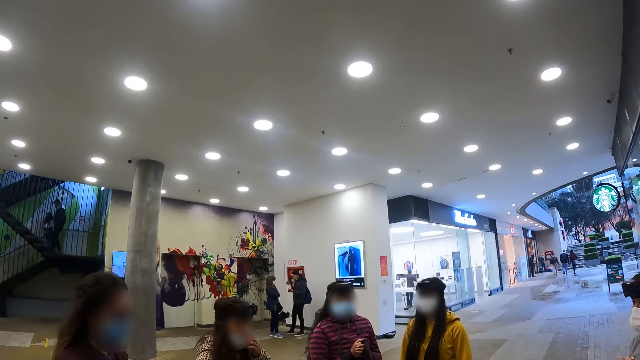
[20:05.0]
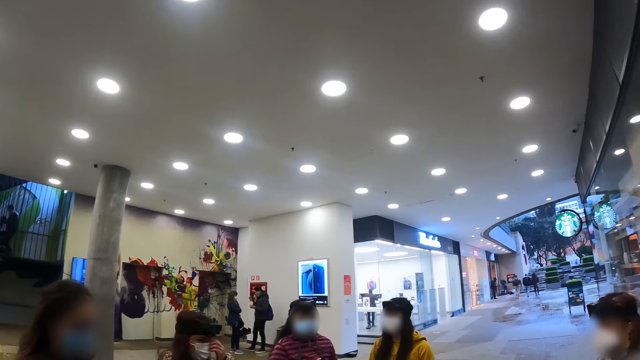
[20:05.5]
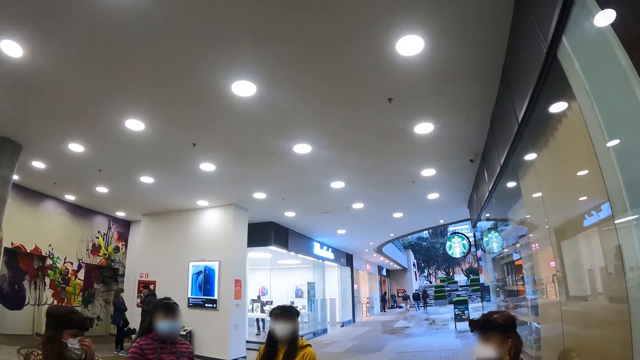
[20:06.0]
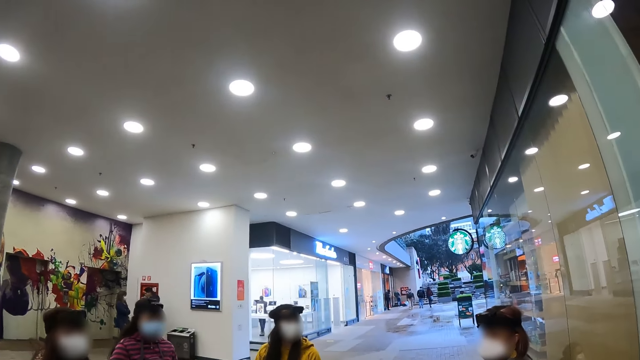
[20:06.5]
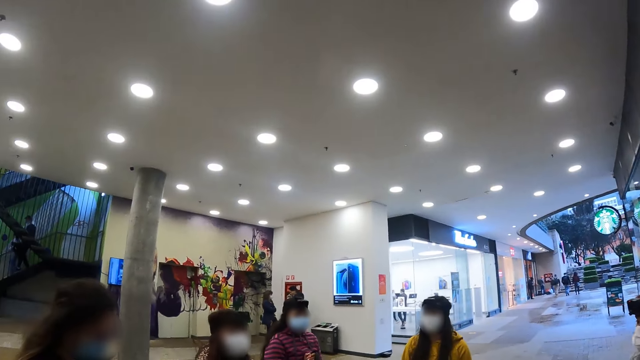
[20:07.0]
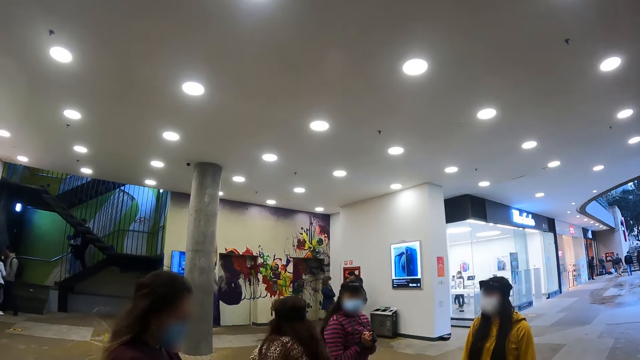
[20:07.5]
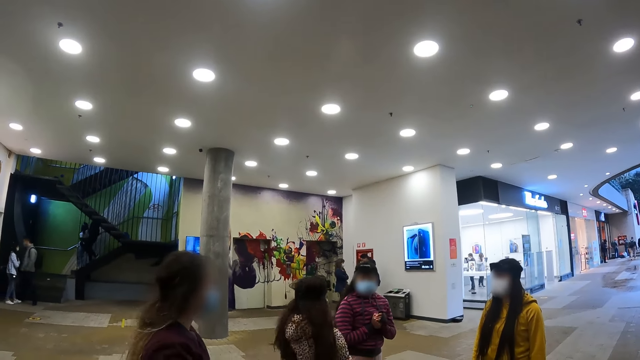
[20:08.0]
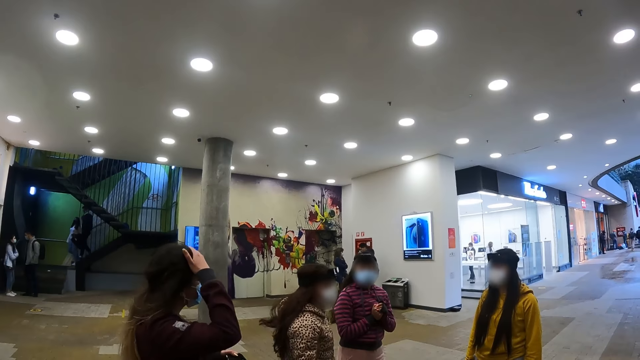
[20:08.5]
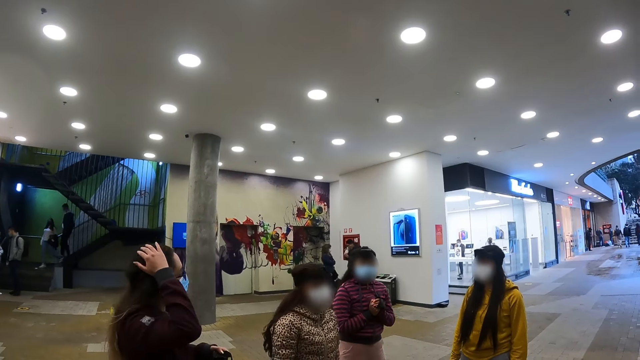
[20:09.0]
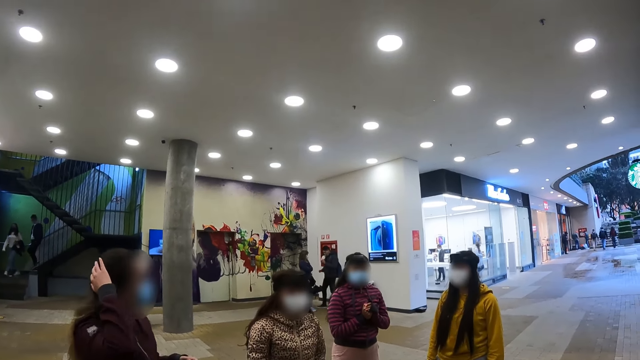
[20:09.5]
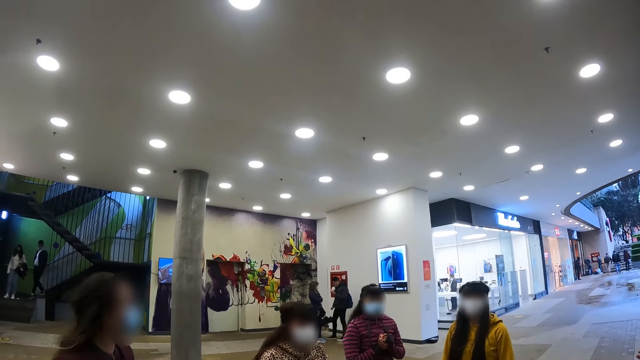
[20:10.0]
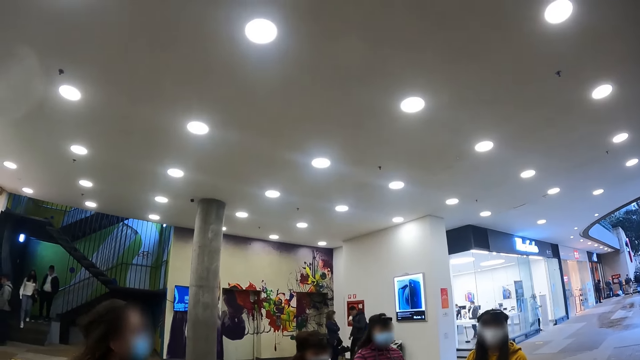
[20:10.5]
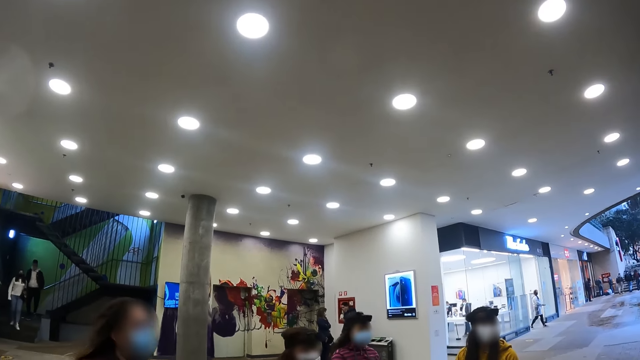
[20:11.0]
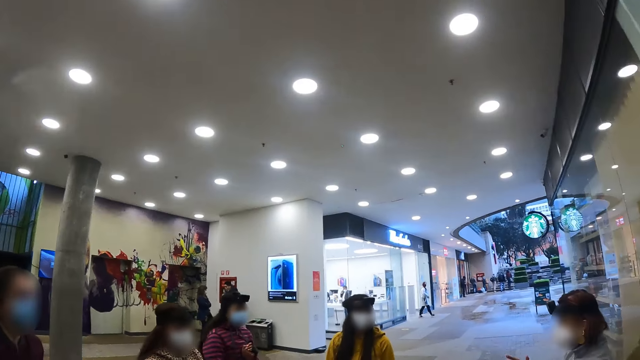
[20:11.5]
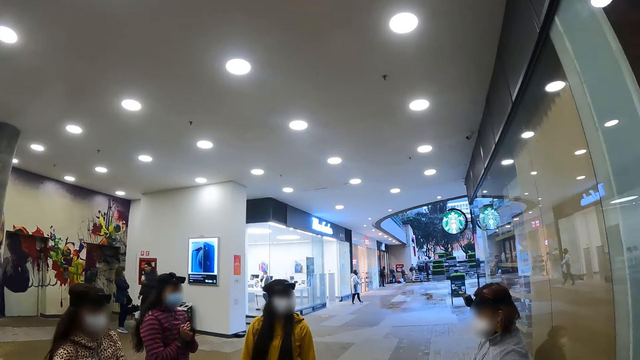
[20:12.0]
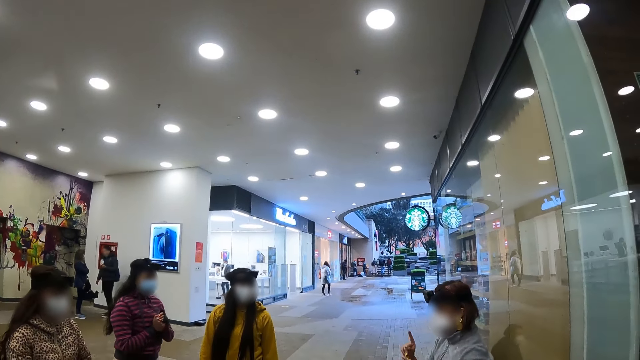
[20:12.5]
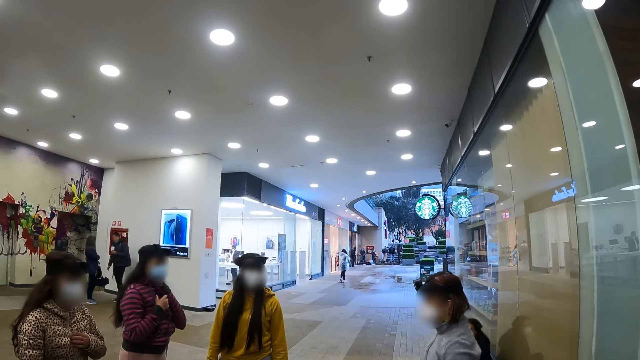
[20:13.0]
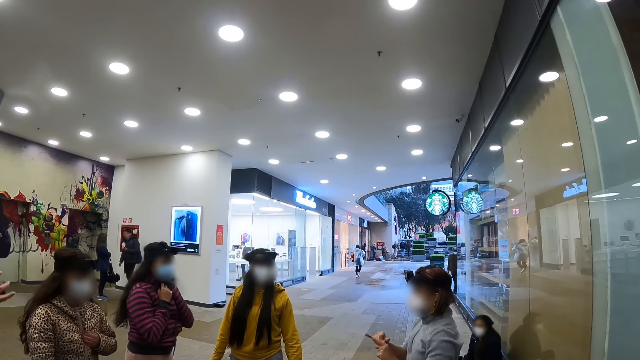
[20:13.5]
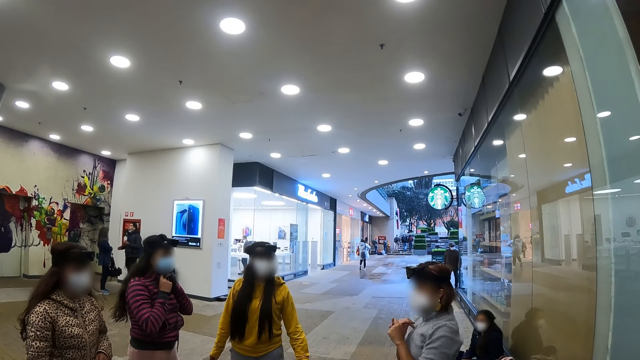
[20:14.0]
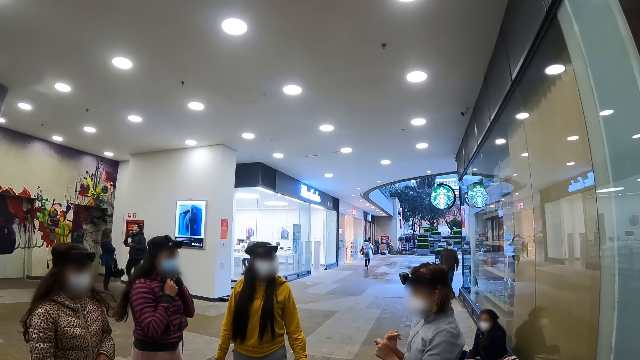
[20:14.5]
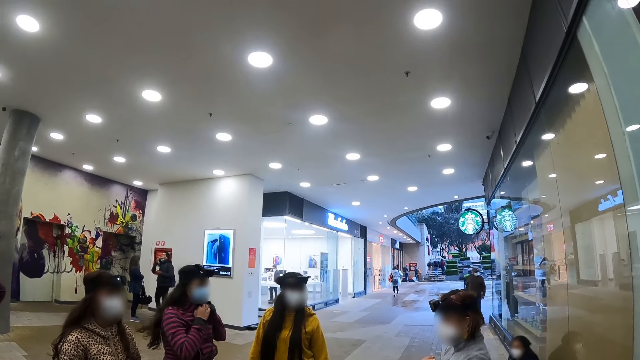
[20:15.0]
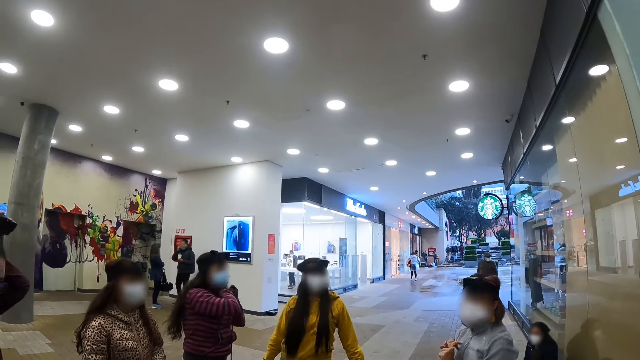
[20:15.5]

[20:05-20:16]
A woman turns. Another woman touches her hair. The camera wearer looks at the colleagues. A third woman moves in front. The camera wearer gestures by hand.

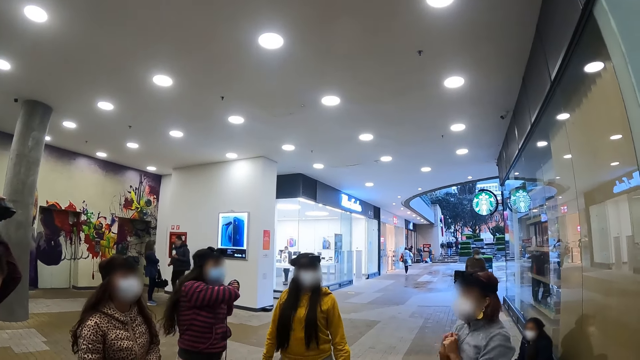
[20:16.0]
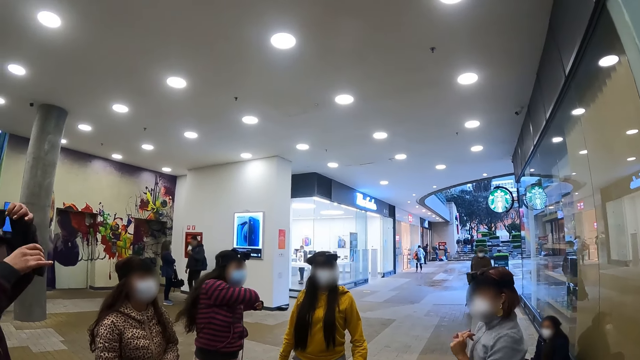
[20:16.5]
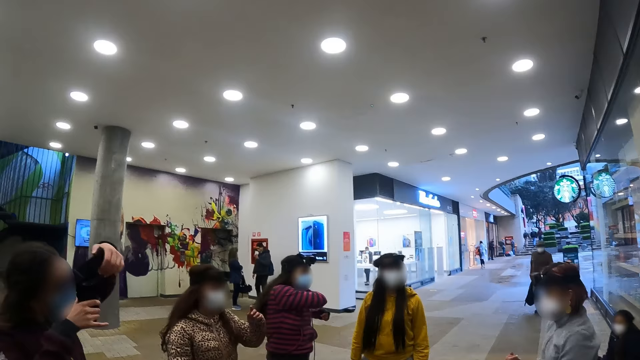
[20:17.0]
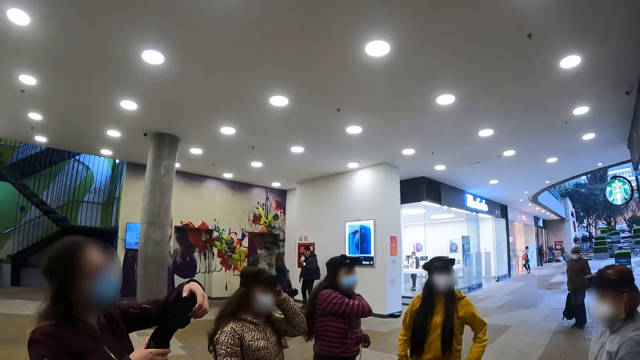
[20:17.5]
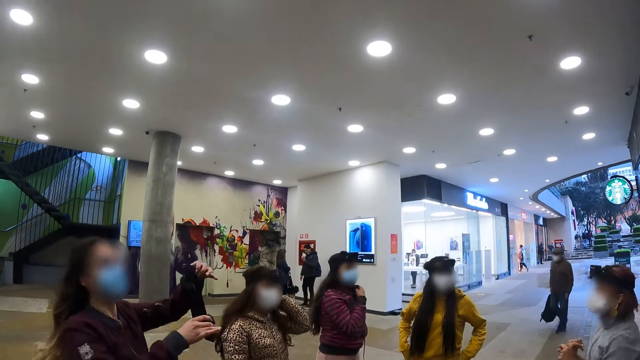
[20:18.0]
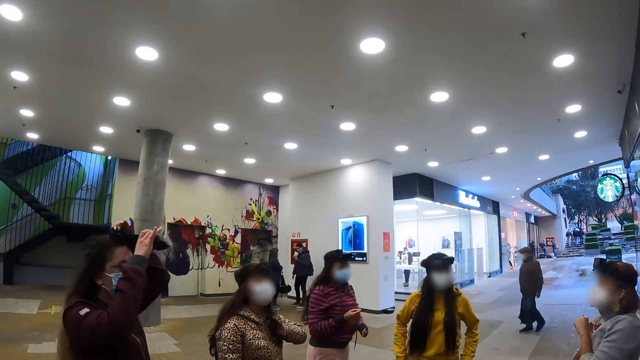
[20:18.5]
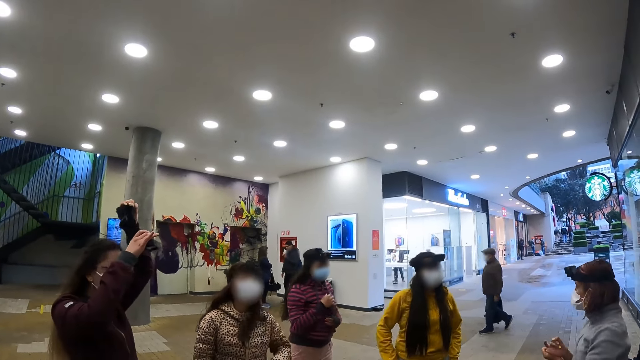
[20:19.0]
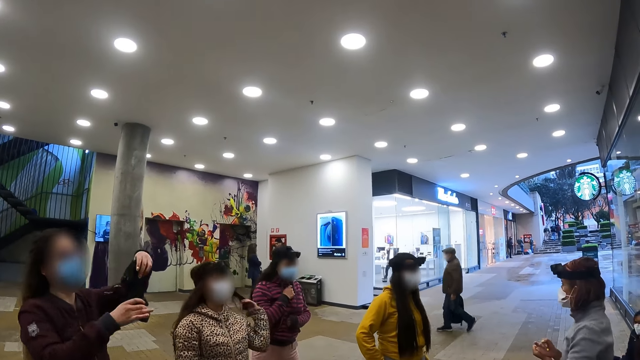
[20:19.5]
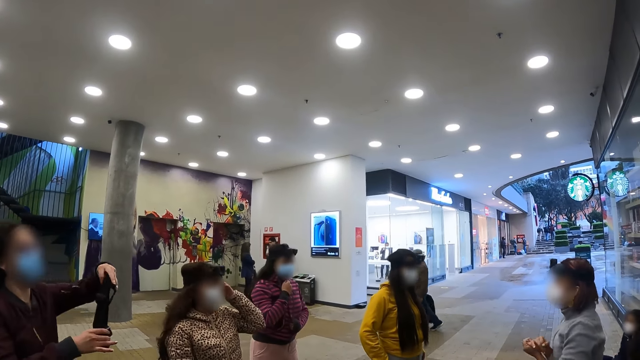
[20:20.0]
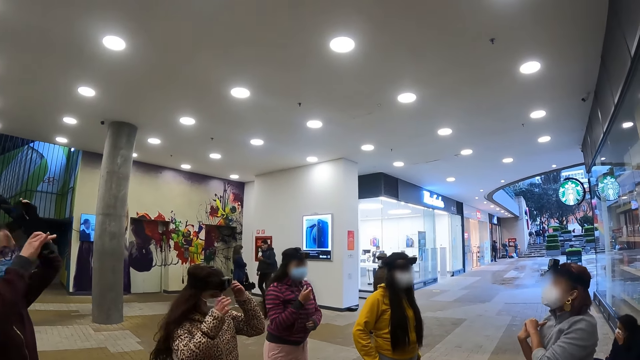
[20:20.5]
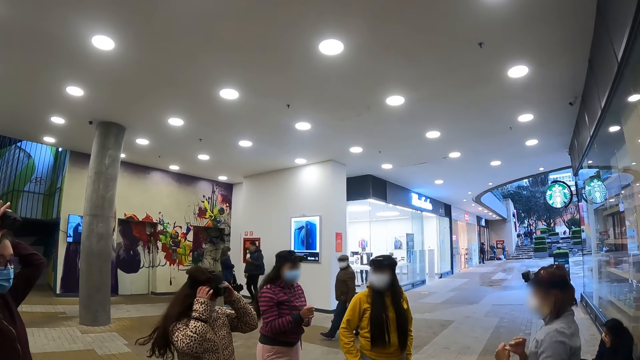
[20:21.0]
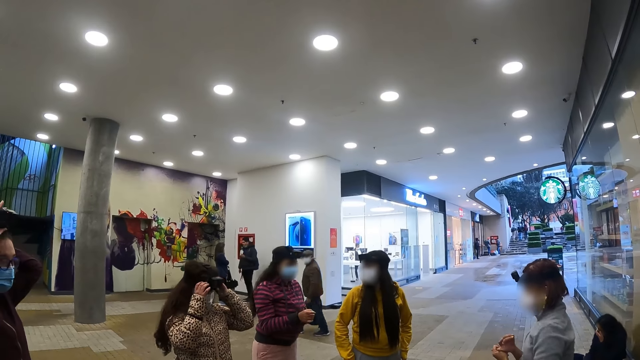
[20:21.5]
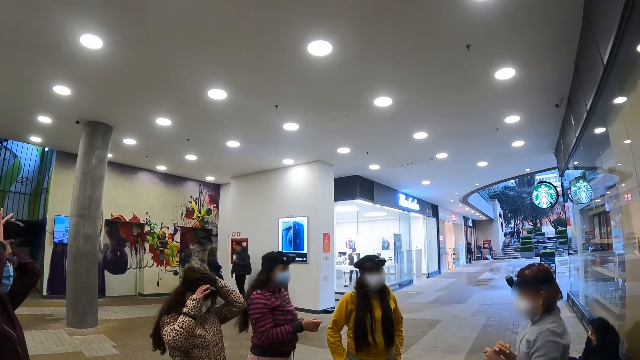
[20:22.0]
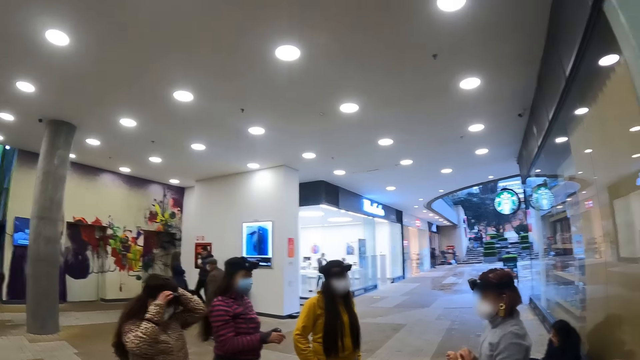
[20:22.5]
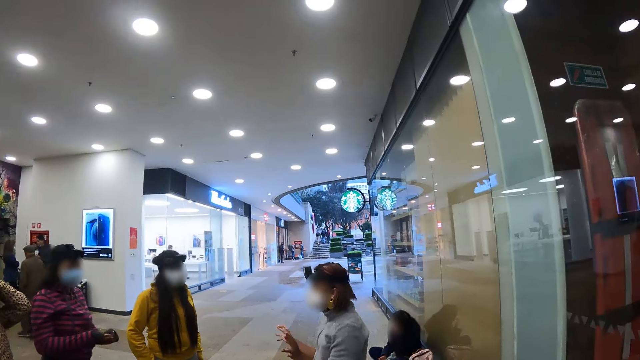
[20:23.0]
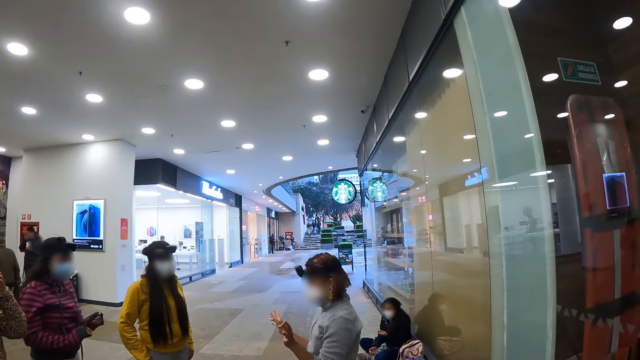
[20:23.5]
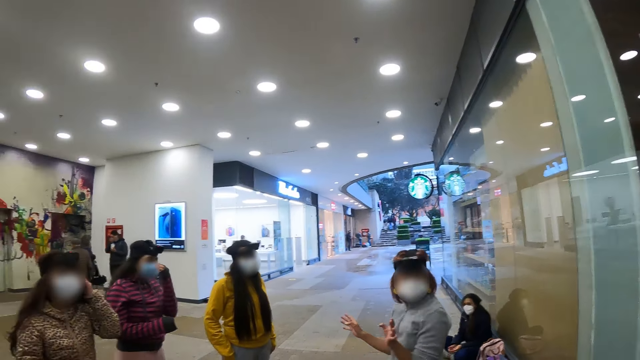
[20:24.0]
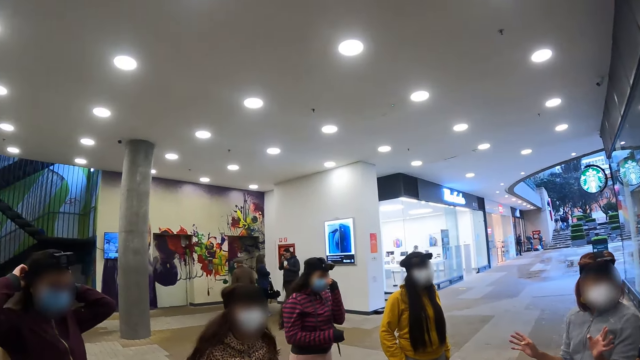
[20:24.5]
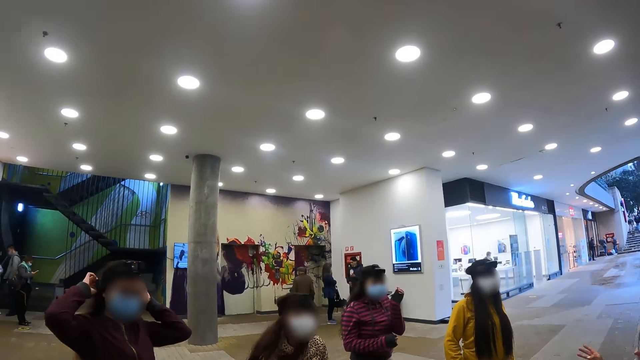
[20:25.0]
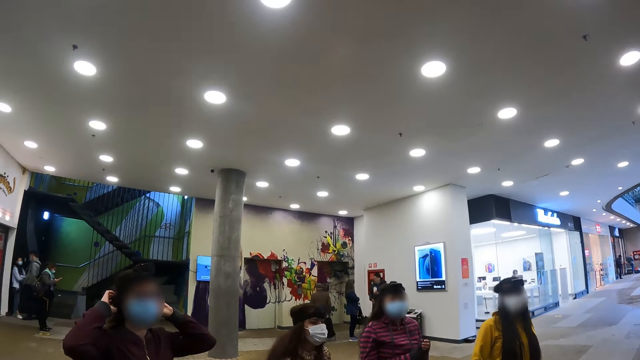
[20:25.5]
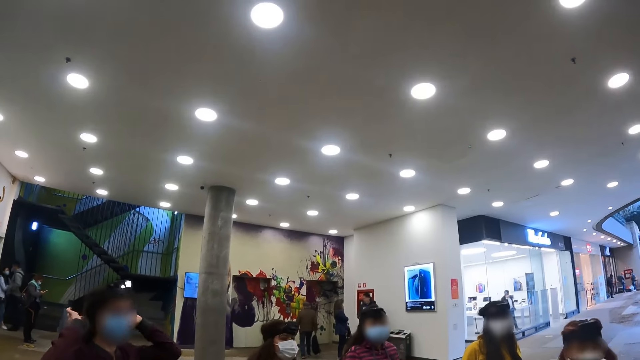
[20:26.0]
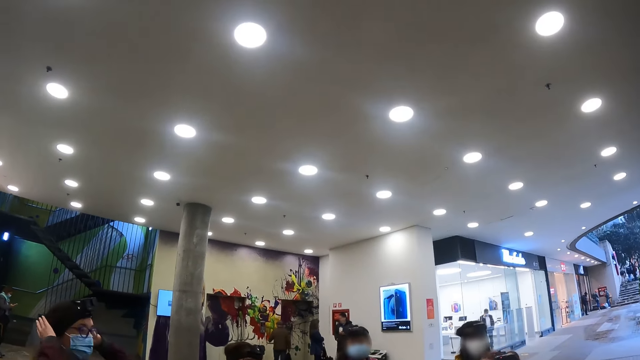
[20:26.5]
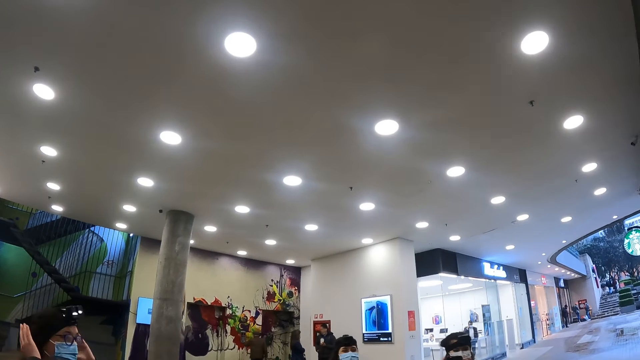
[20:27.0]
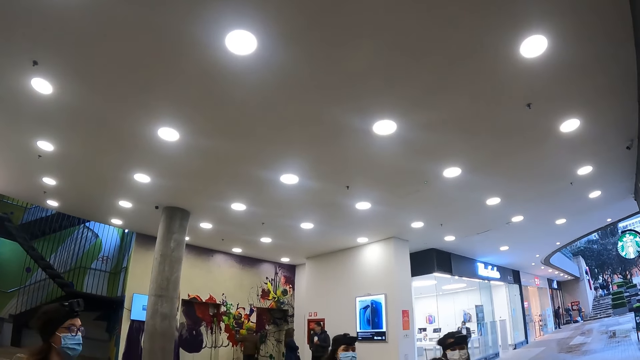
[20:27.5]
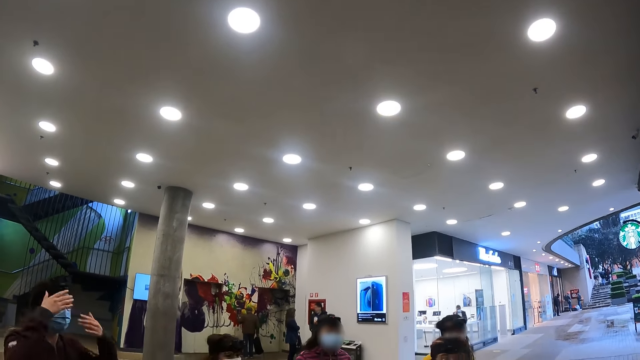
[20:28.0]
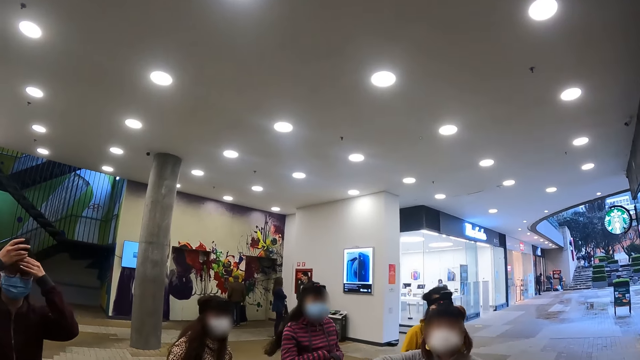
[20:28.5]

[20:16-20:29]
A woman removes a camera, moves the camera to the head and puts on the camera. Another woman adjusts the camera. The camera wearer looks at a third woman. They look at the colleagues.
